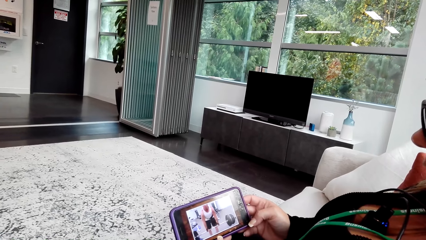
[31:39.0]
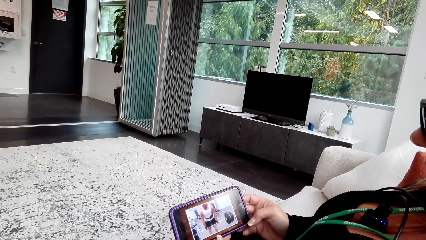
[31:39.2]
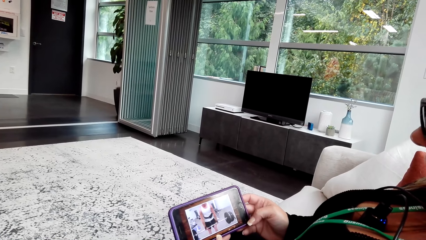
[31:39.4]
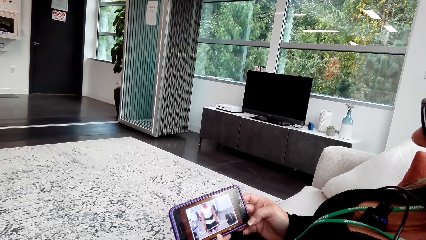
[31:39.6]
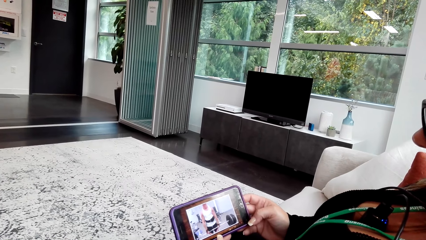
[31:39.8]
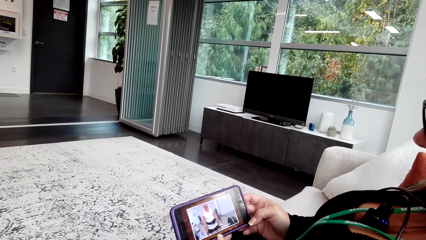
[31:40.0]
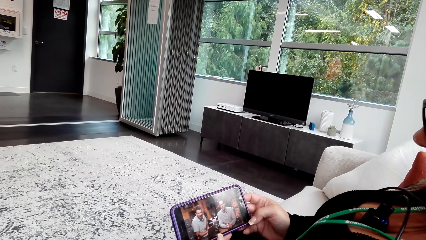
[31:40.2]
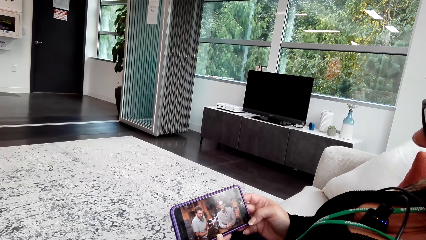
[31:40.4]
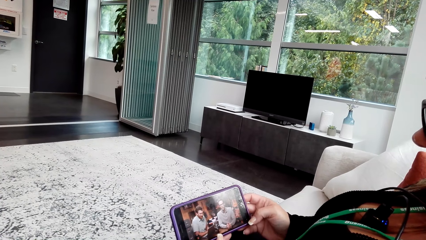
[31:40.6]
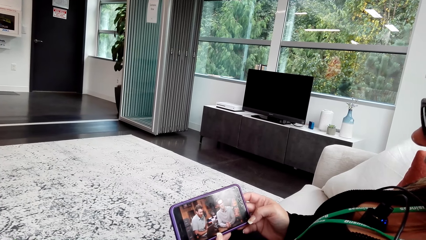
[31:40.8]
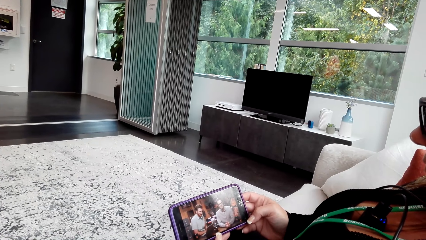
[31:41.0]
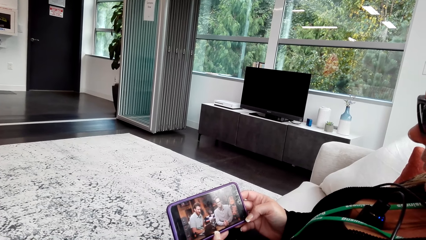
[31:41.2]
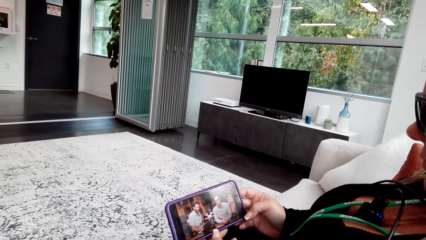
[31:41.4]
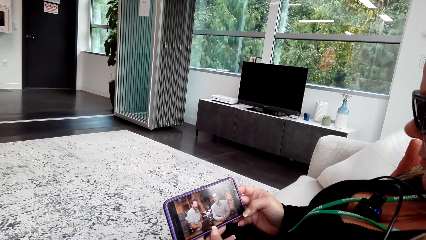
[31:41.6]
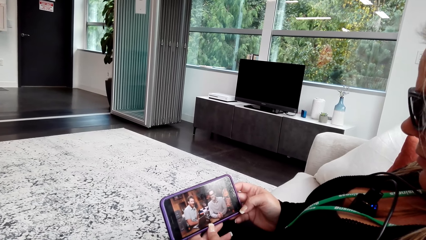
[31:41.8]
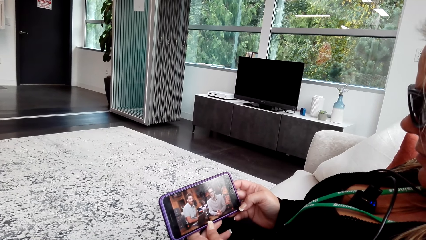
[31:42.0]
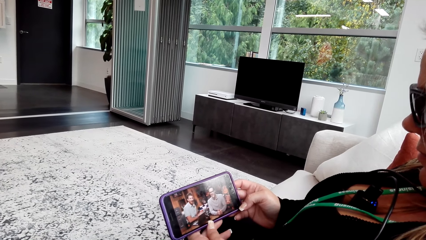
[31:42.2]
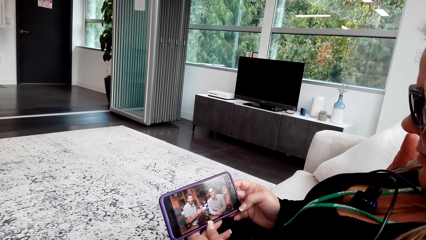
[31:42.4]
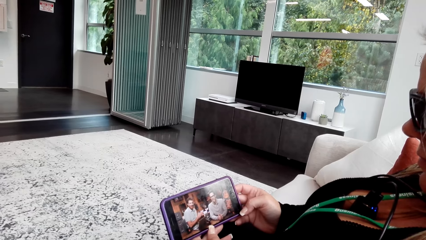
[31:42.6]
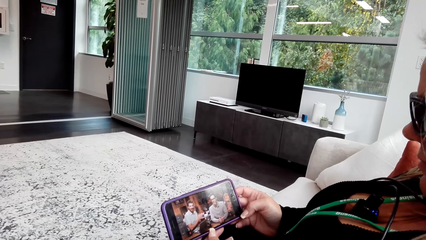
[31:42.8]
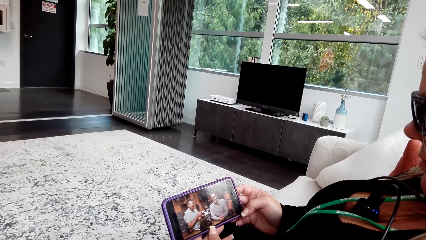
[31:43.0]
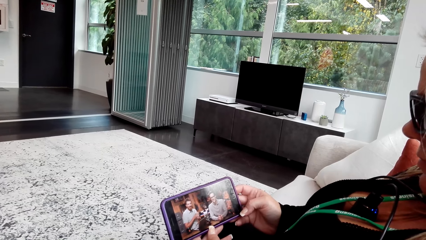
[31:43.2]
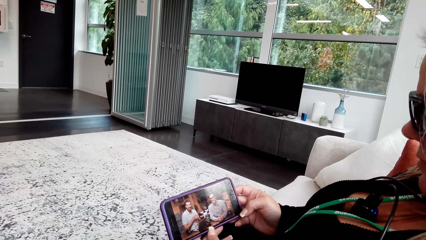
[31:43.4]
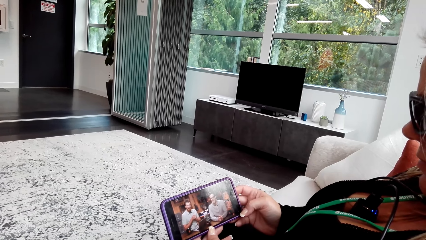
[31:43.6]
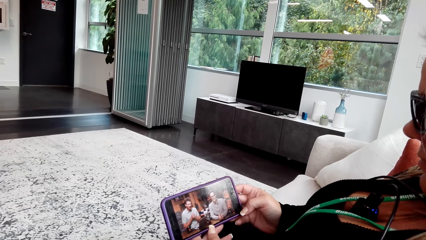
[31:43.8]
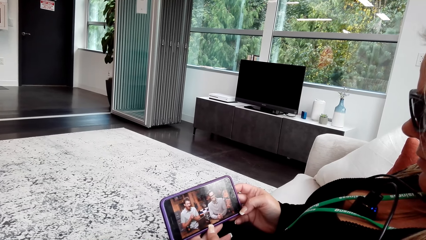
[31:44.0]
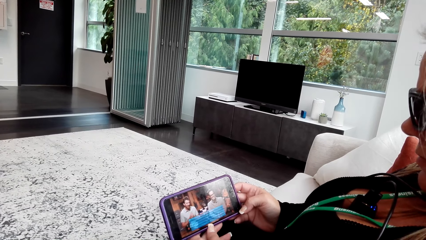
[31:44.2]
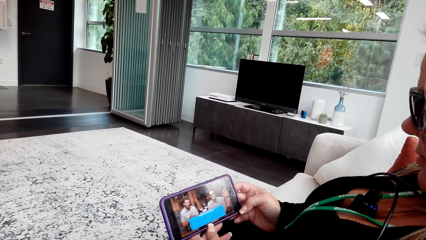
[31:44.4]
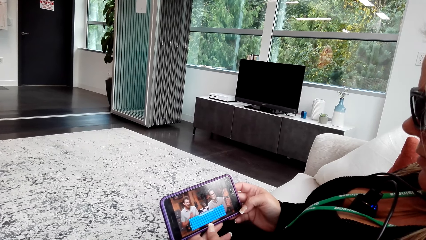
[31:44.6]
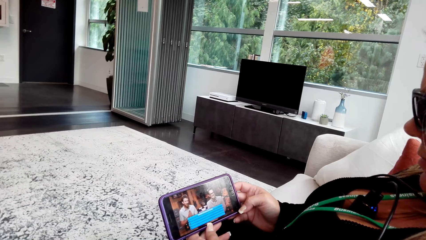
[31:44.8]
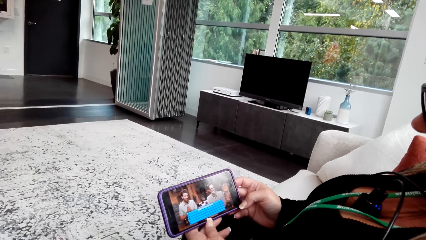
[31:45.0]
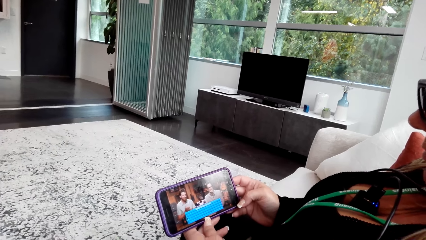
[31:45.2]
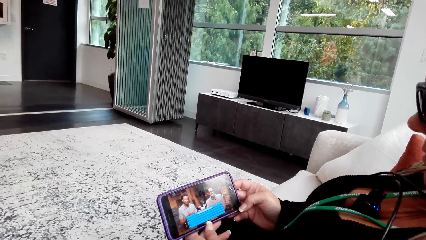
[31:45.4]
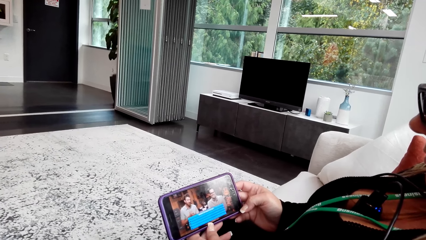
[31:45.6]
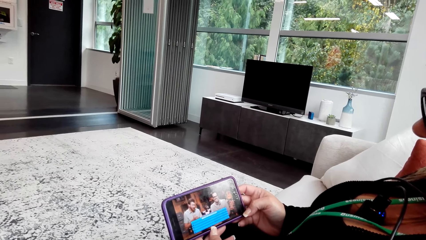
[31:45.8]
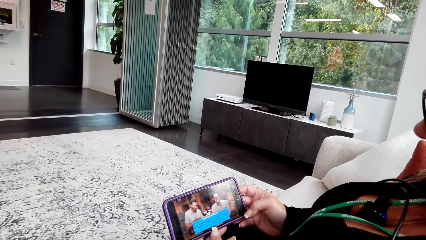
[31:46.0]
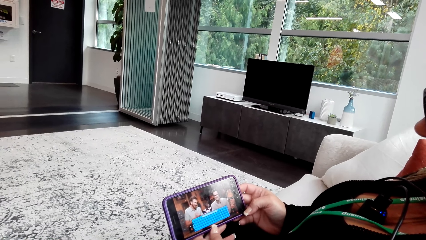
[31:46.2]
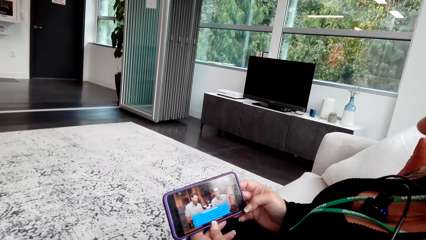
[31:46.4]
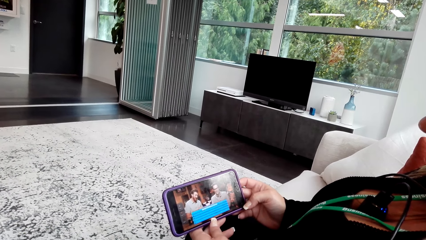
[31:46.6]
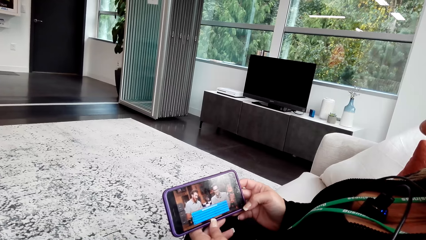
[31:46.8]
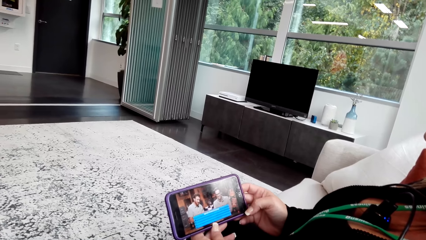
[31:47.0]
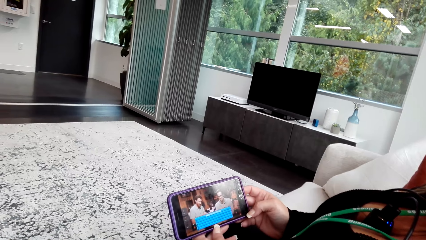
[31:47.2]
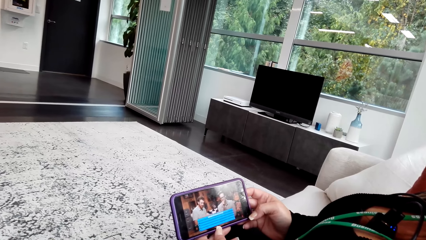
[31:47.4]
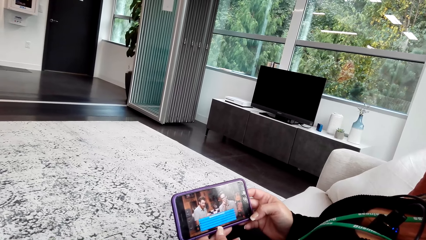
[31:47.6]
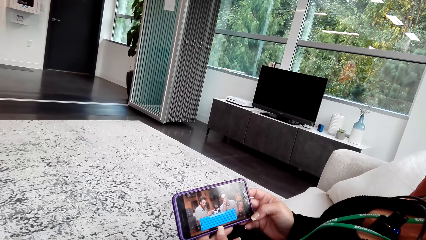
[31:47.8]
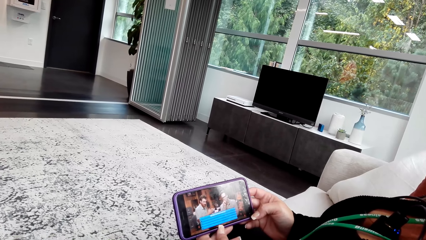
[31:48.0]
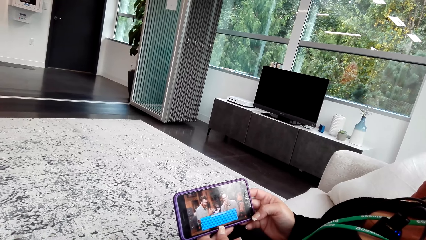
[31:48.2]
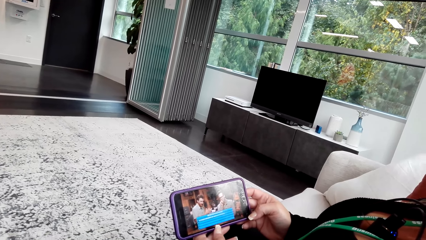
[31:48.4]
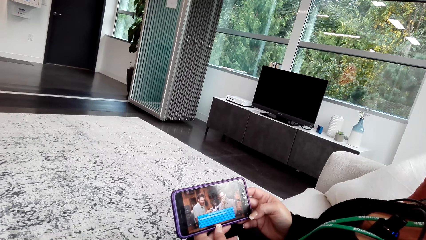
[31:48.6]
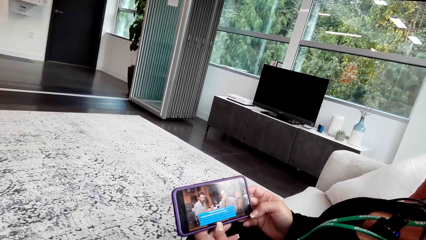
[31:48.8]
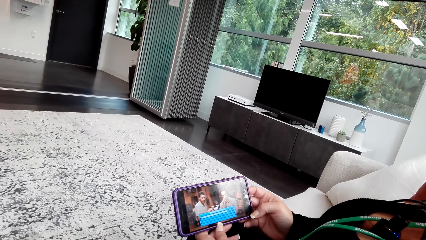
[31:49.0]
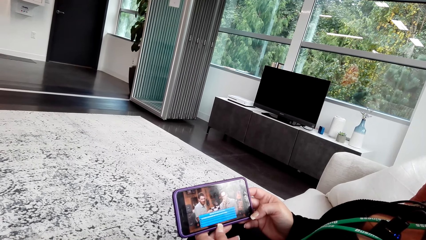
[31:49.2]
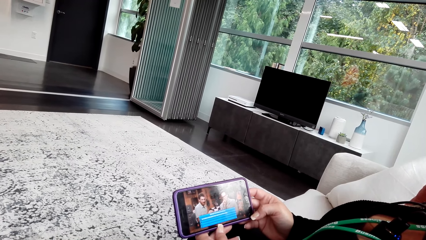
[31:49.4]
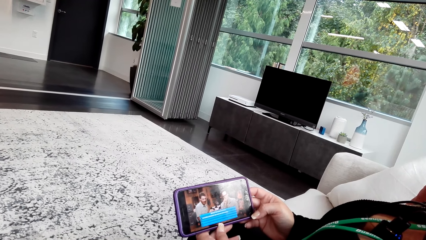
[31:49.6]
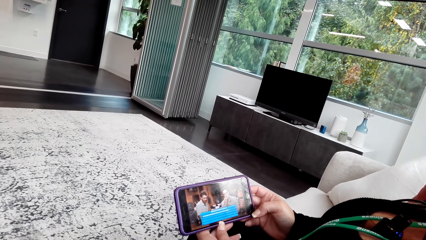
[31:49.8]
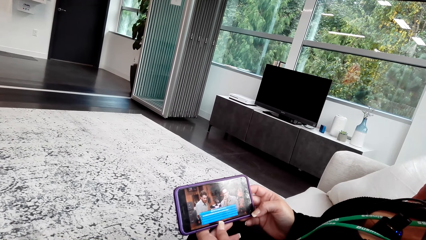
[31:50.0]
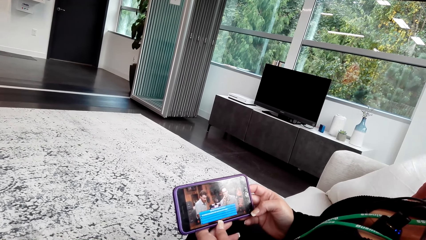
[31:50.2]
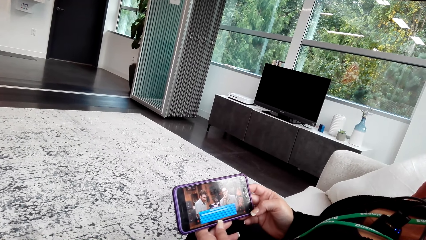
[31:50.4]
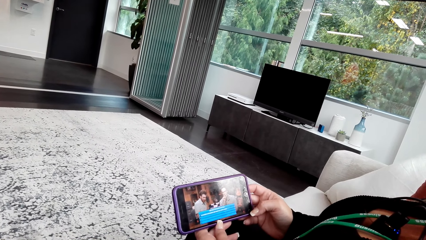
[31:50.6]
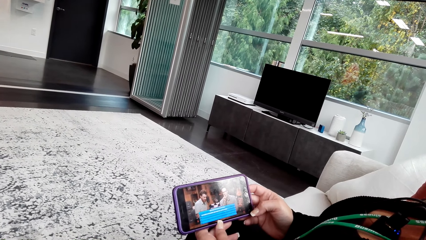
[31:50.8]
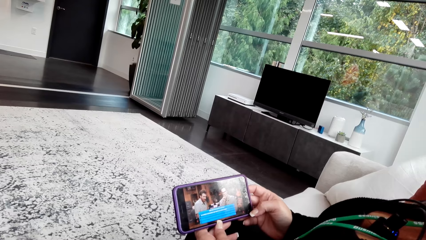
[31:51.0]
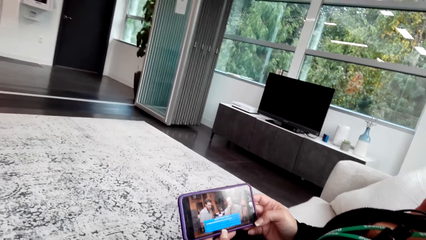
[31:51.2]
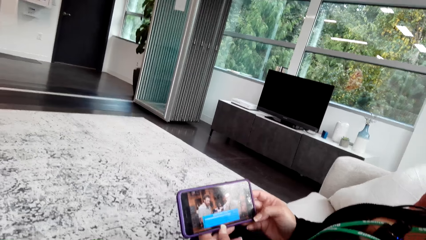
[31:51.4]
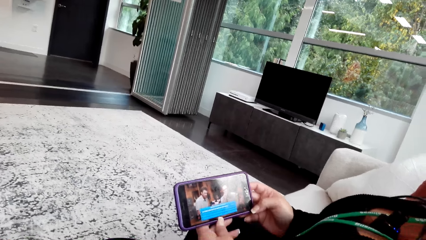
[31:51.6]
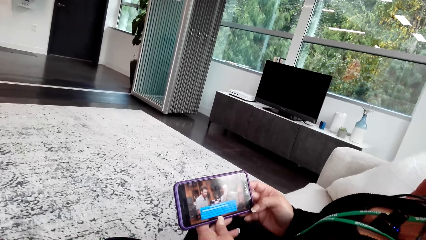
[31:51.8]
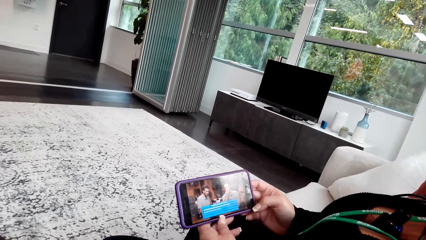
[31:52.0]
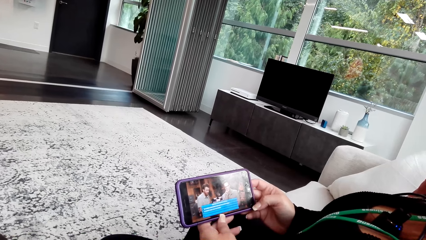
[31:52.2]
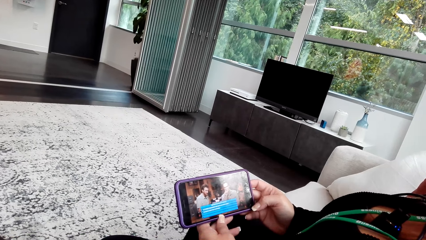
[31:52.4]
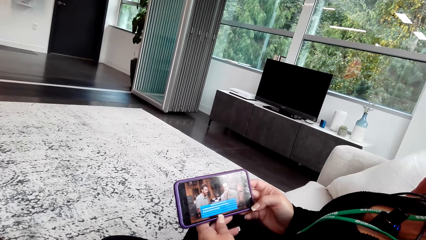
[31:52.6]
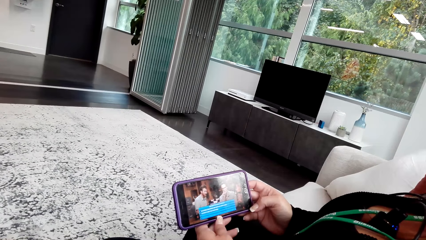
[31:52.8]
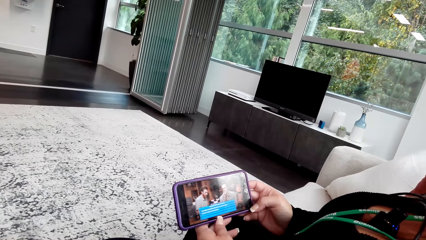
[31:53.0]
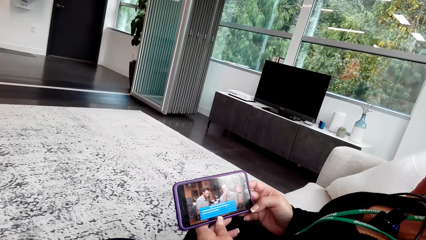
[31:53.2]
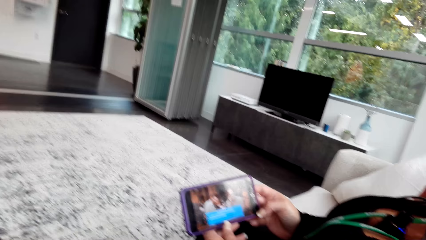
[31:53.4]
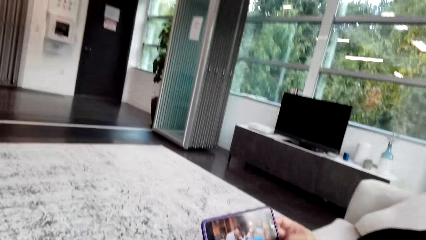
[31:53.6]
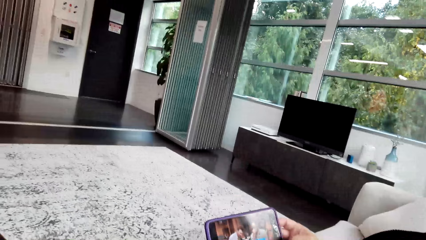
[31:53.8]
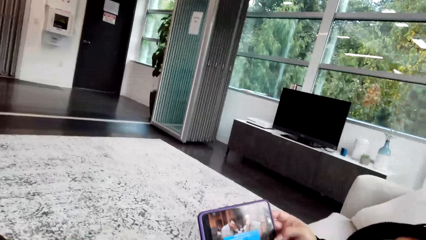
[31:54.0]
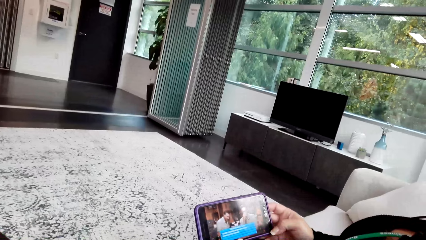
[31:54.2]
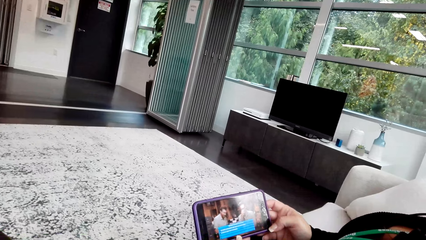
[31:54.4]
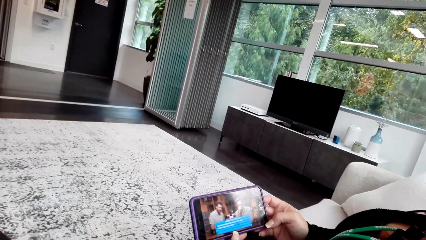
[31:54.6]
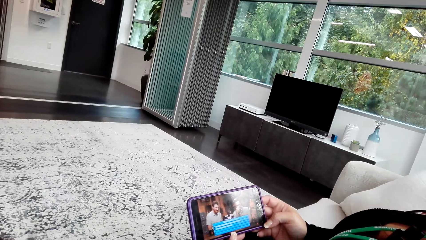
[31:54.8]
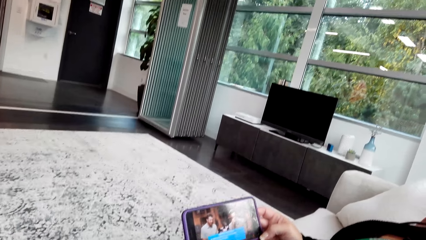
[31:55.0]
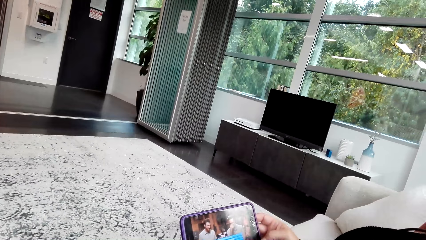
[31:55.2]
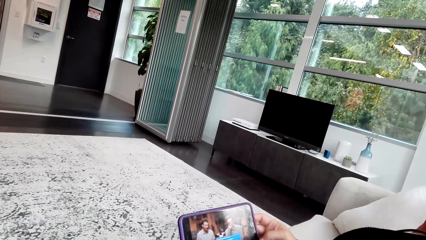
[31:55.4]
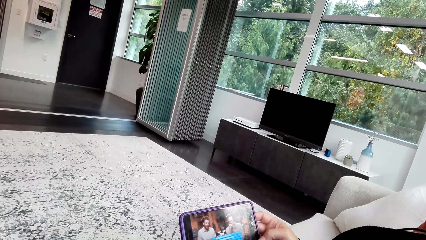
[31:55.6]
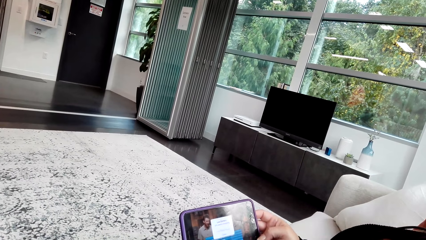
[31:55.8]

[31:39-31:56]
The camera wearer talks to a woman. The woman watches a video on the phone. The camera wearer watches a video on the woman's phone.
